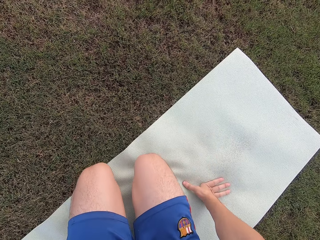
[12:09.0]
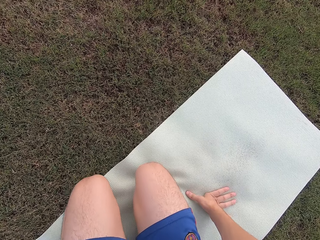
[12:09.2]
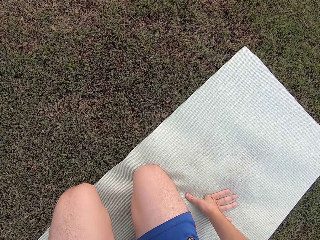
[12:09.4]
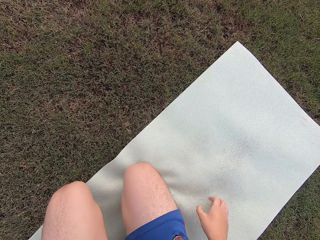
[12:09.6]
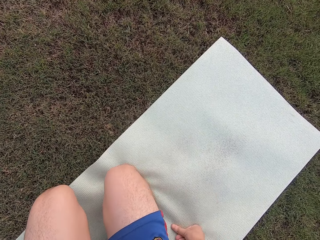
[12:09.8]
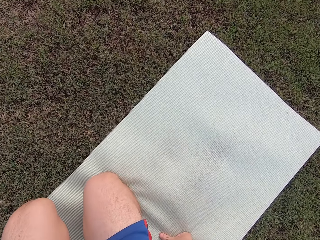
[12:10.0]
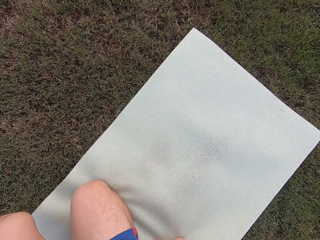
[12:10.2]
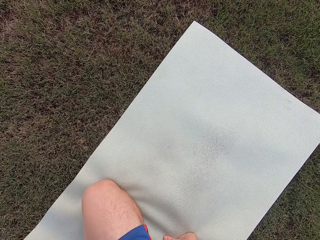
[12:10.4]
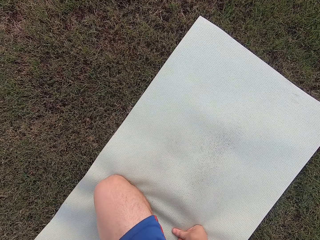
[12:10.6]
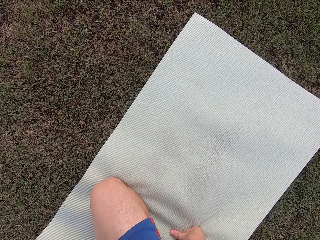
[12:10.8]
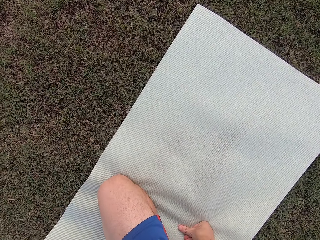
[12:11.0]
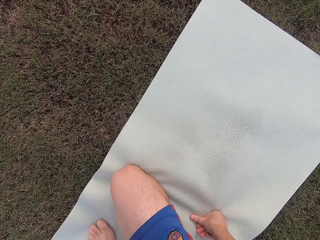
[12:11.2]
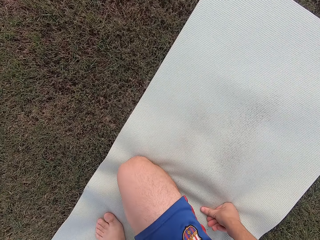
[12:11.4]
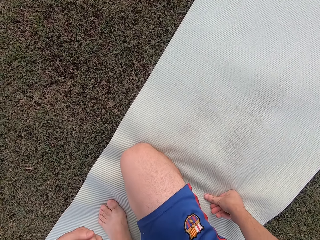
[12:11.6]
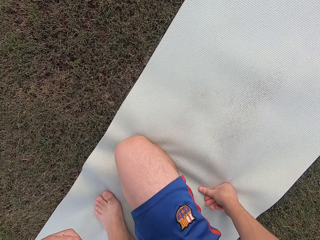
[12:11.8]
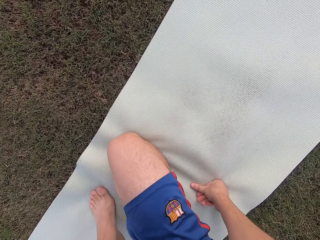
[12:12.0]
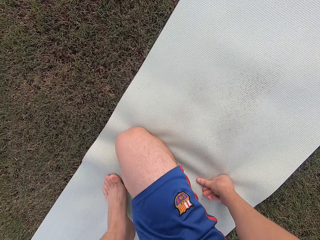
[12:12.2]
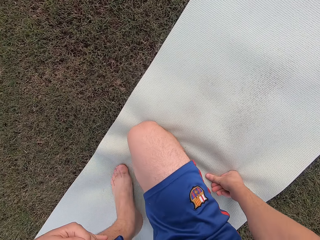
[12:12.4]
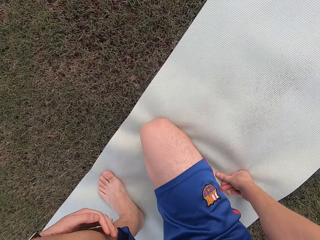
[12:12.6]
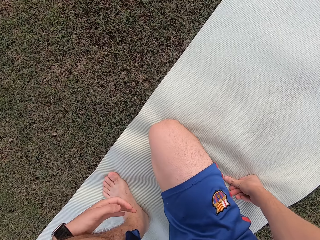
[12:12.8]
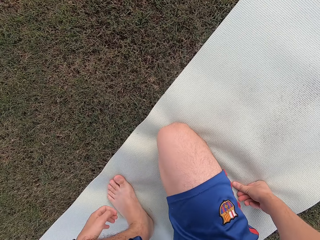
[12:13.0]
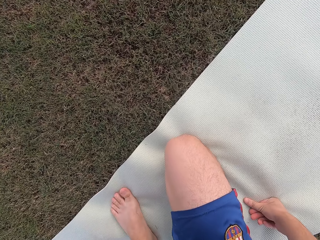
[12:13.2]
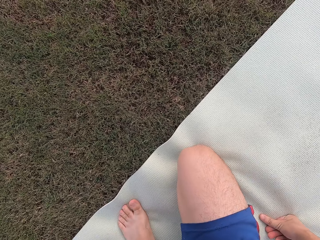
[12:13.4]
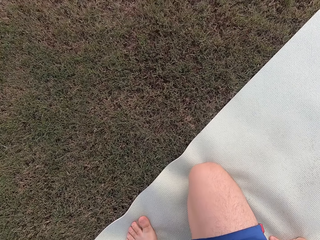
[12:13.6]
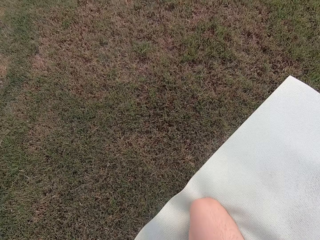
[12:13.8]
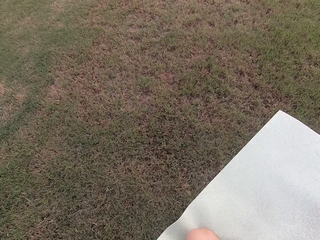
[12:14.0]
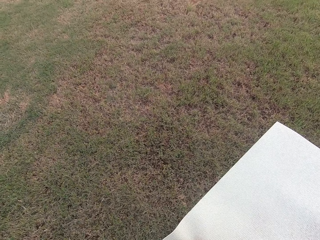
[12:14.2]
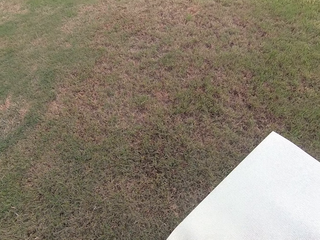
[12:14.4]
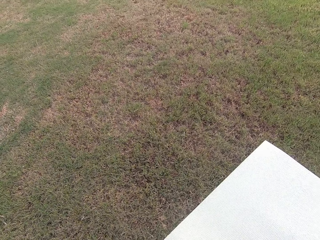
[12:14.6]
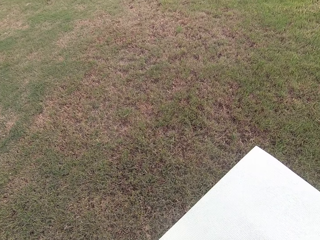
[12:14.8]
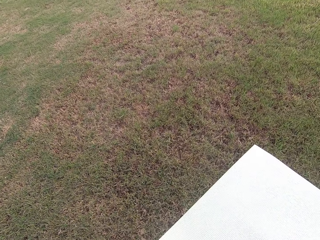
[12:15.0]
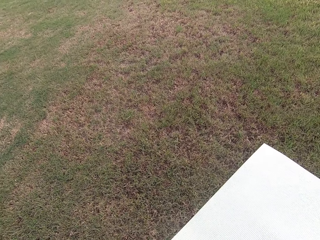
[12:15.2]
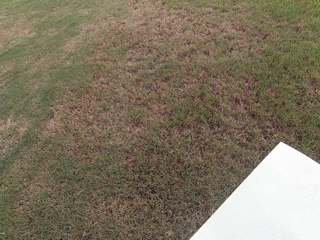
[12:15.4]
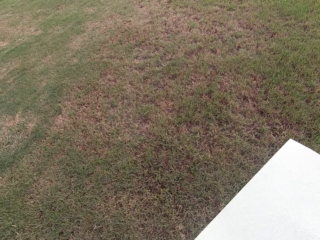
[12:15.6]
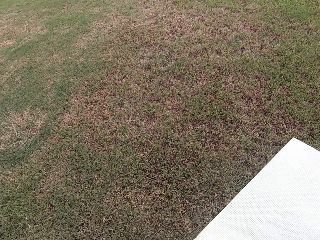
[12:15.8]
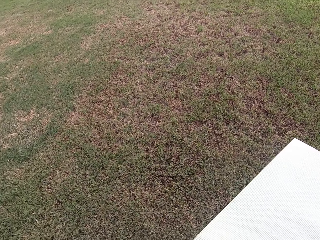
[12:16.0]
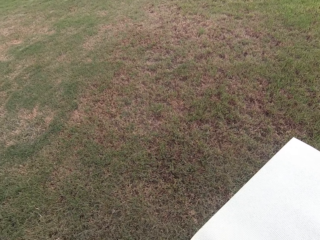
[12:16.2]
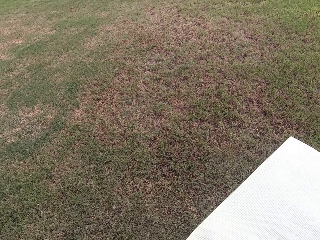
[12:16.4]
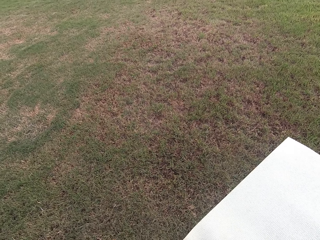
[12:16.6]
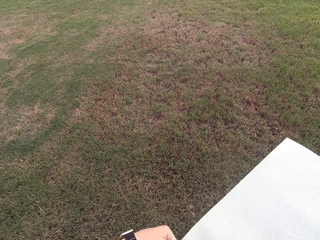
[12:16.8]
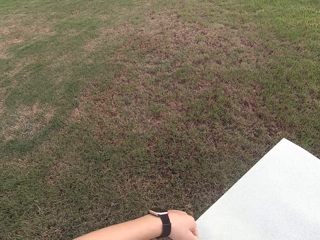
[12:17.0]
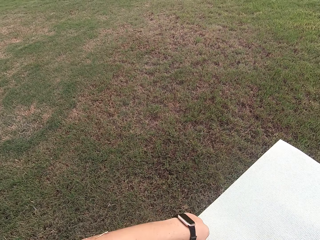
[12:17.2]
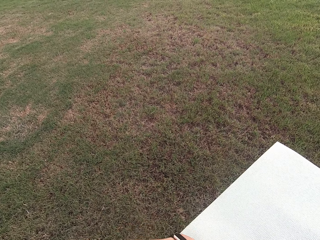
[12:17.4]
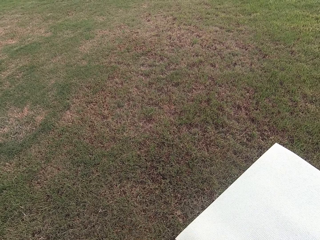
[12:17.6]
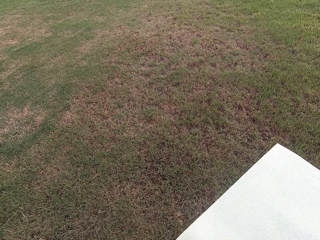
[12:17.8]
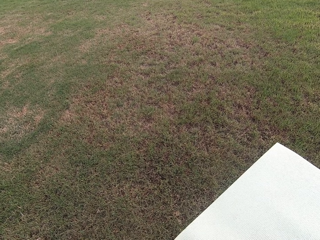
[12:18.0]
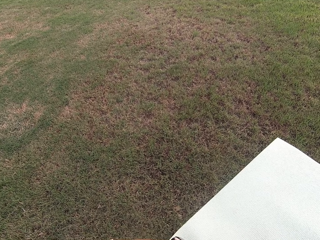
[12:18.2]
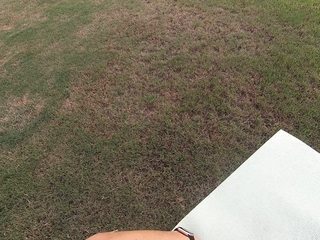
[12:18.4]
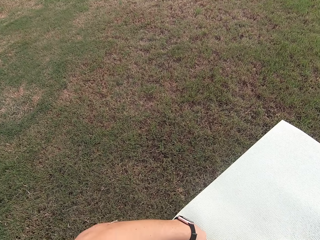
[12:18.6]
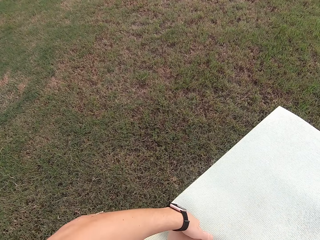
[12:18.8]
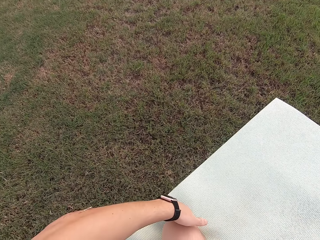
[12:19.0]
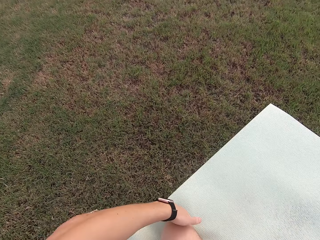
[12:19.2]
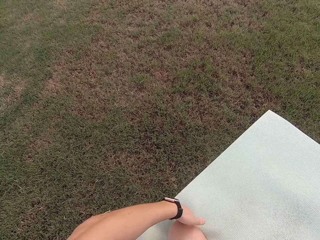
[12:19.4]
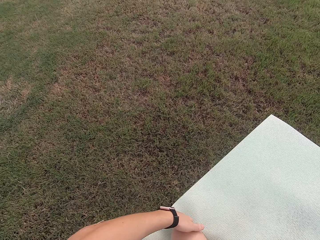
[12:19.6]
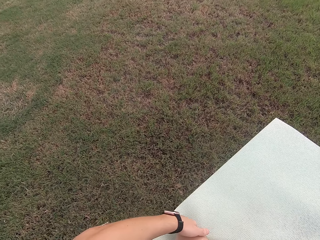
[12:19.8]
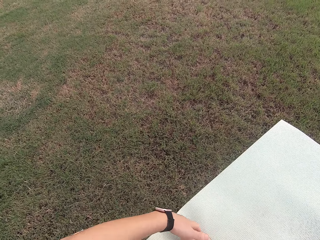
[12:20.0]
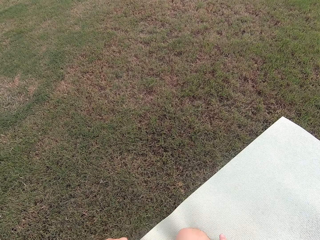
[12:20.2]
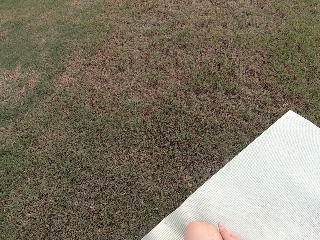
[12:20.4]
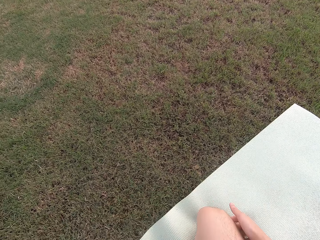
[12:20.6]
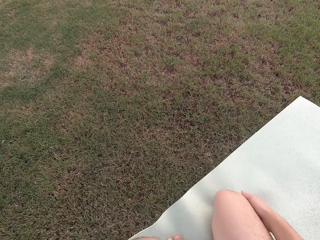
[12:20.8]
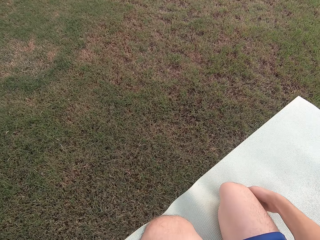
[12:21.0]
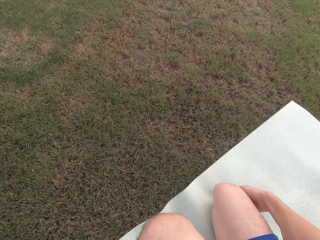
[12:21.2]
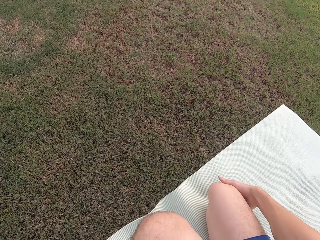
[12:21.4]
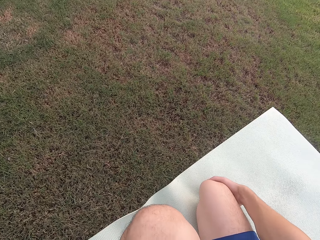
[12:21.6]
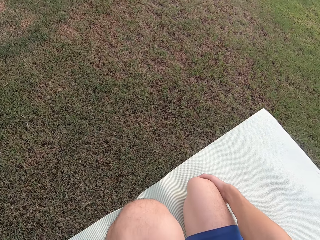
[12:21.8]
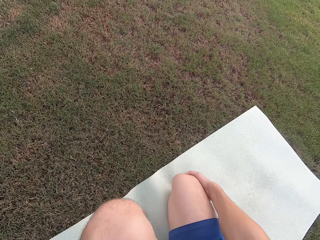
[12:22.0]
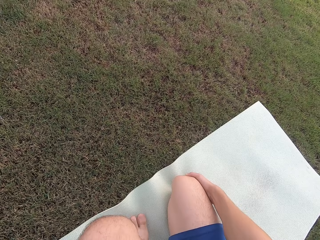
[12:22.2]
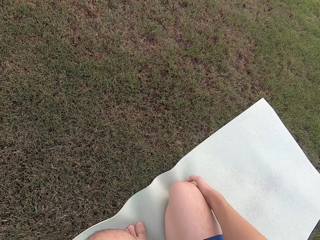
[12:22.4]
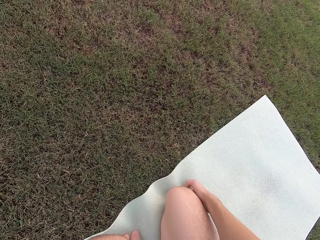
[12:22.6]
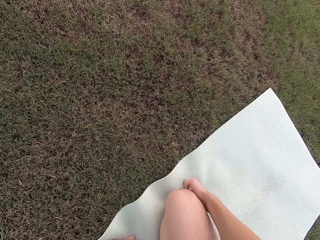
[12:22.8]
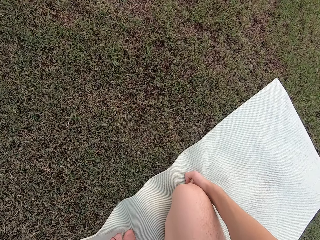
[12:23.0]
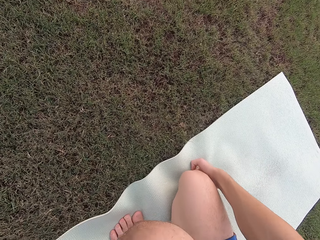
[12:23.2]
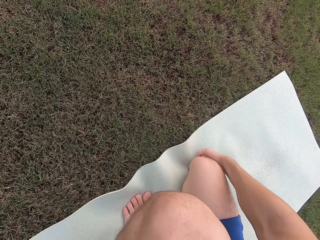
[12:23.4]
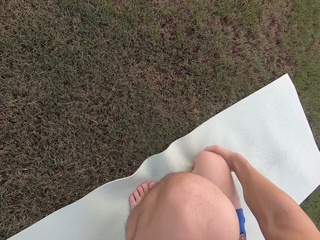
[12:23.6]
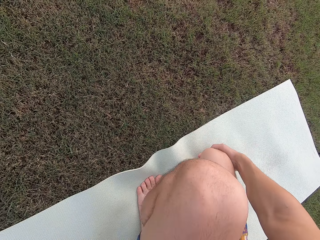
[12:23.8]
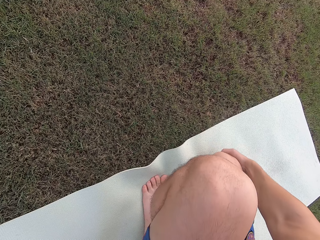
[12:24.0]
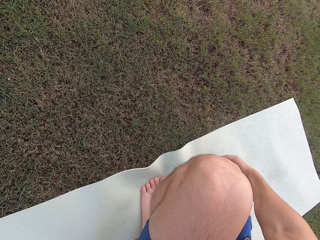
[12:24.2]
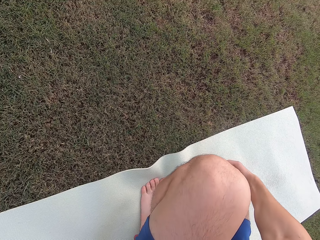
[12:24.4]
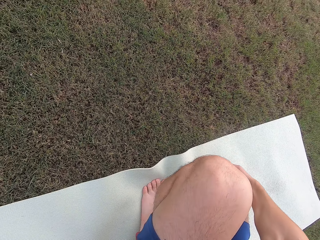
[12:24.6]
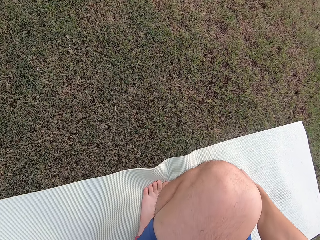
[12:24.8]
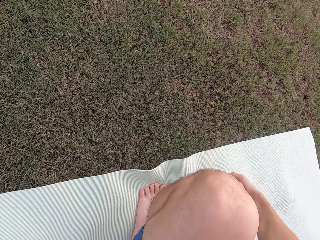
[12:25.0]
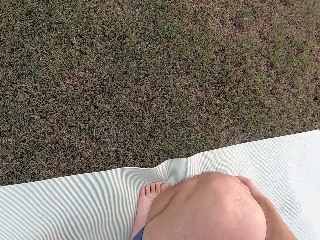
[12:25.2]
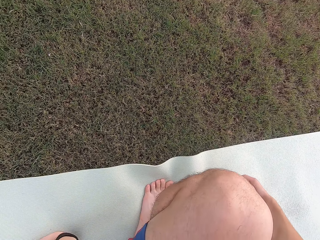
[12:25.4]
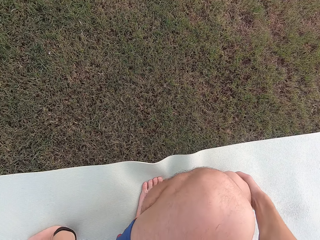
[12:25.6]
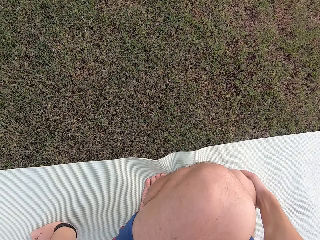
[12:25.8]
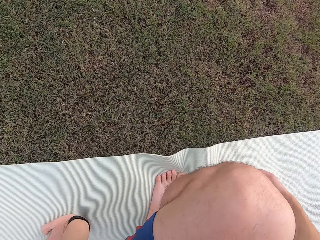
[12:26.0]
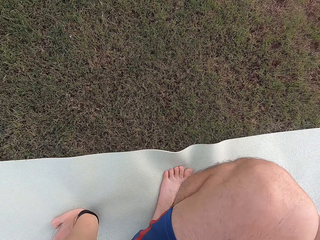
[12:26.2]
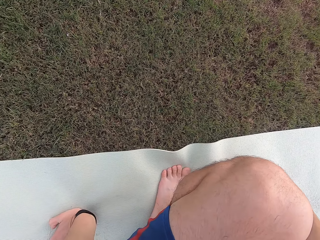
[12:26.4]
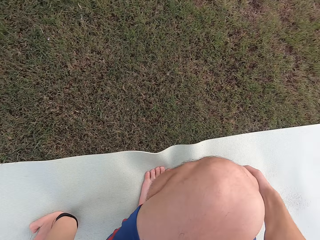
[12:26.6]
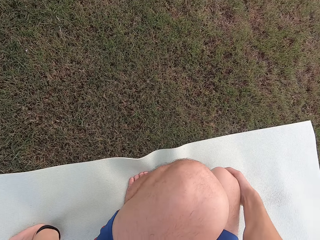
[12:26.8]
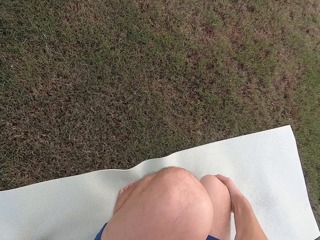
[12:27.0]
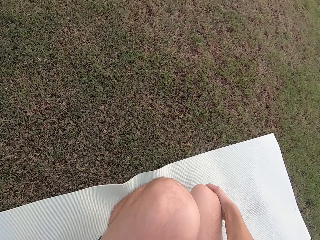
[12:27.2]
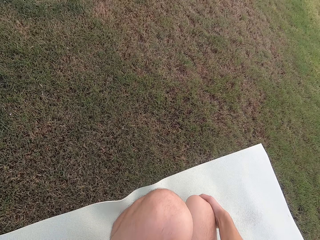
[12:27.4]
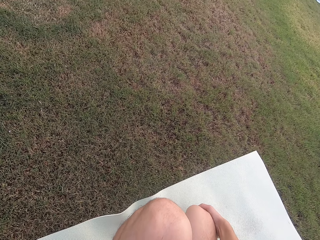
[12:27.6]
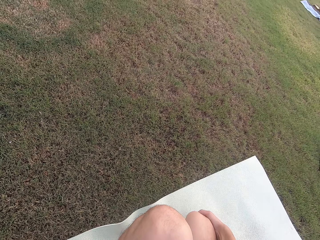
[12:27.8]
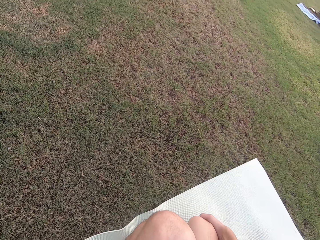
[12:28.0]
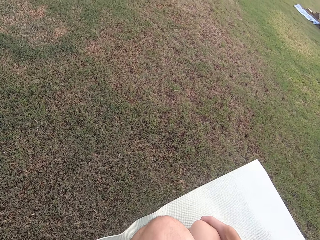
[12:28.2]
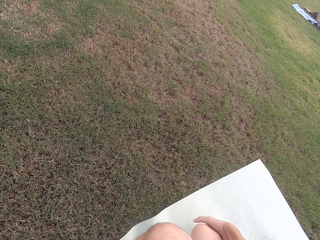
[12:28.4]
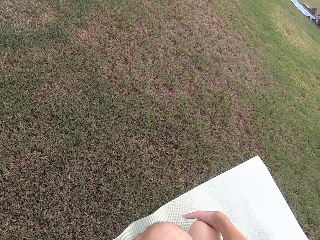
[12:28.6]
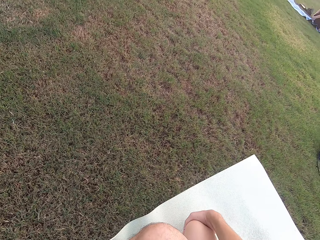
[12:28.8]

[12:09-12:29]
The camera wearer touches the mat. They stare around the field. They exercise on the mat.

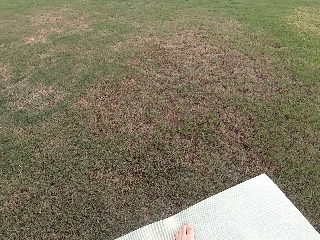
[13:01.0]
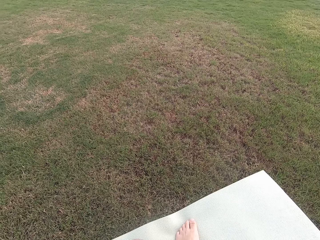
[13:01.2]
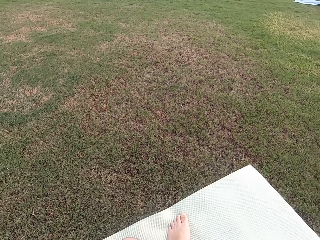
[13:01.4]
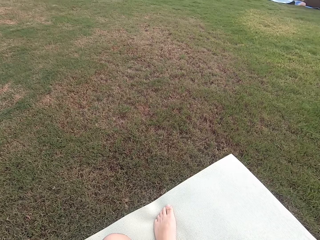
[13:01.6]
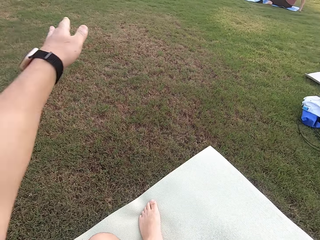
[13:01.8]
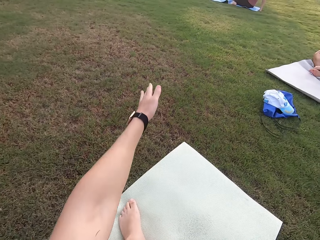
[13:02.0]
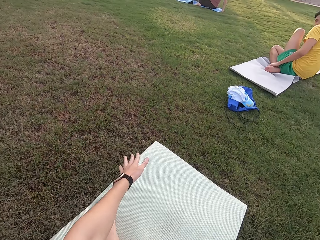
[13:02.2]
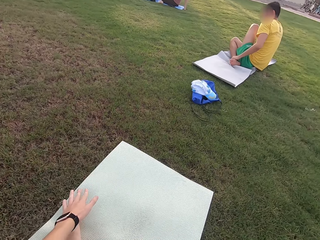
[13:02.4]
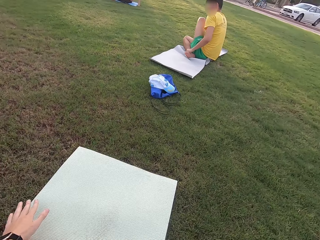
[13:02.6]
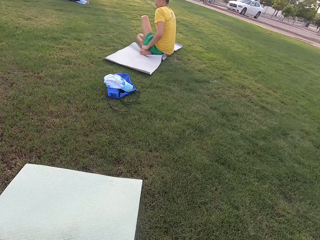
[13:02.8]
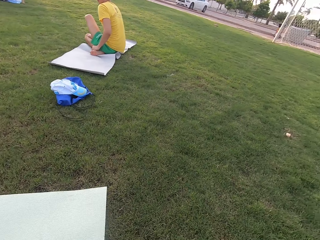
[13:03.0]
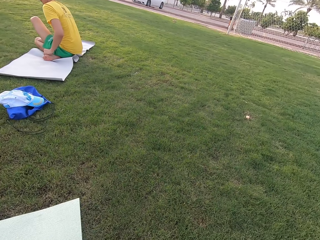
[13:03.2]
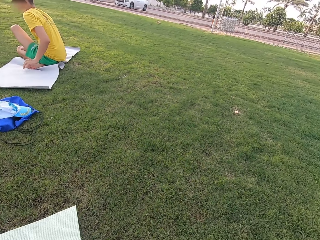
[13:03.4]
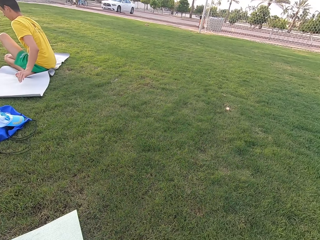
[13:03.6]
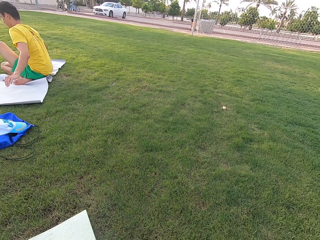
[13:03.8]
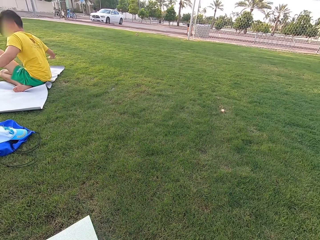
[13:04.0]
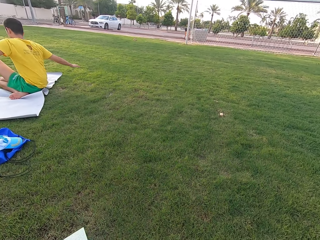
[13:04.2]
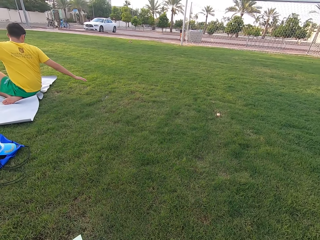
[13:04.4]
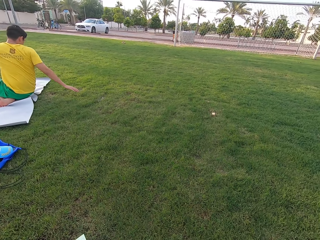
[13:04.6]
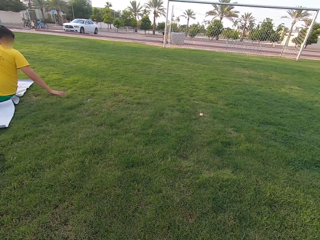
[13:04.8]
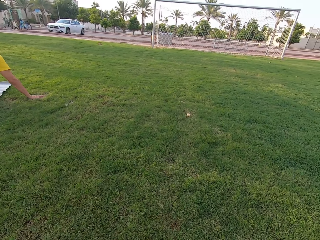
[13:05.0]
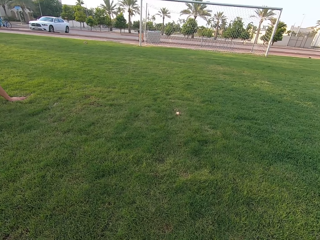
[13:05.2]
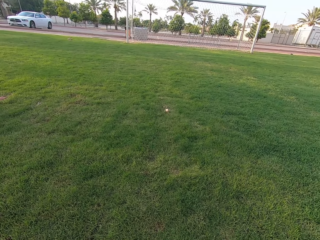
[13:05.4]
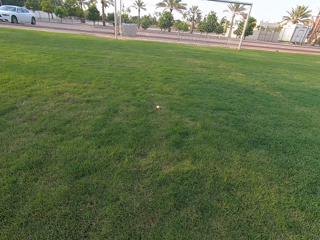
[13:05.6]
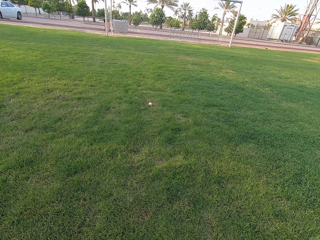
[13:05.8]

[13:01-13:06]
The camera wearer stretches his hand forward.
